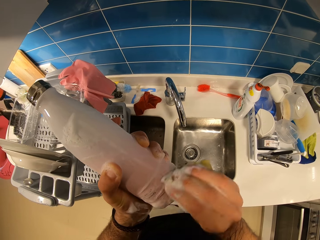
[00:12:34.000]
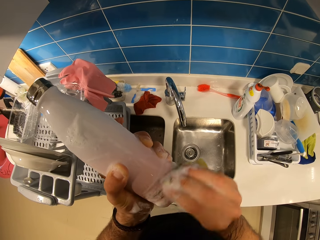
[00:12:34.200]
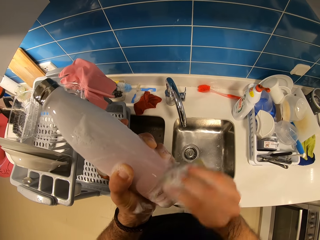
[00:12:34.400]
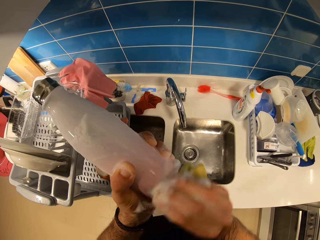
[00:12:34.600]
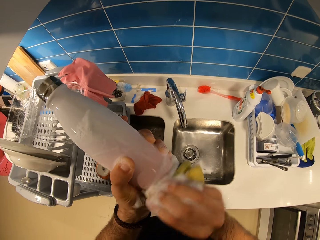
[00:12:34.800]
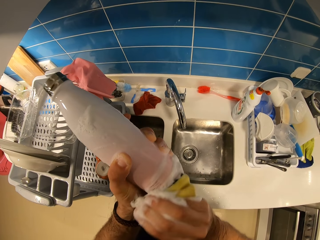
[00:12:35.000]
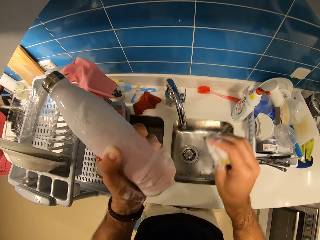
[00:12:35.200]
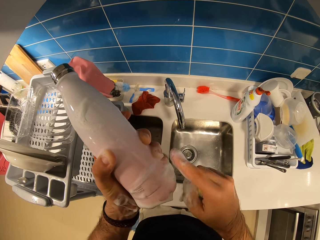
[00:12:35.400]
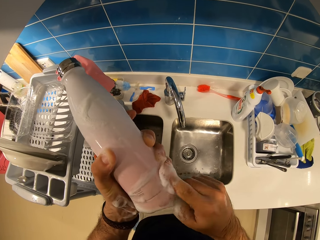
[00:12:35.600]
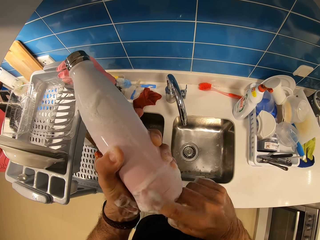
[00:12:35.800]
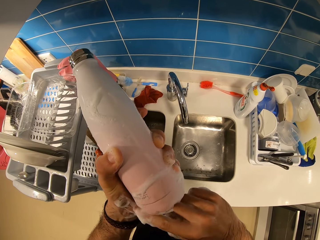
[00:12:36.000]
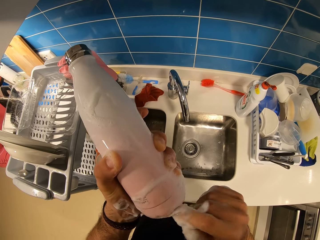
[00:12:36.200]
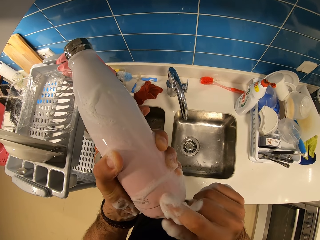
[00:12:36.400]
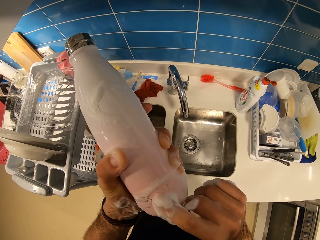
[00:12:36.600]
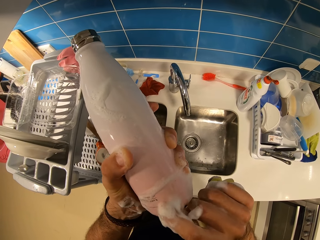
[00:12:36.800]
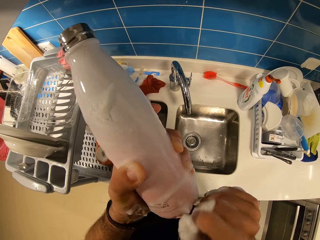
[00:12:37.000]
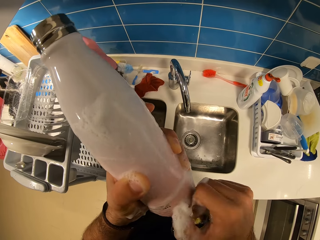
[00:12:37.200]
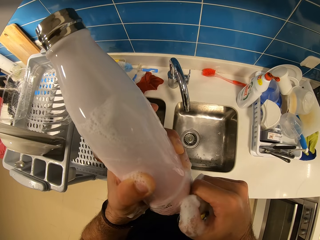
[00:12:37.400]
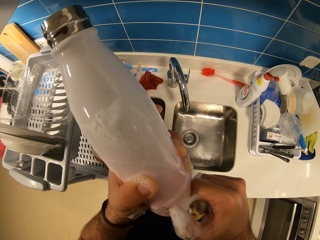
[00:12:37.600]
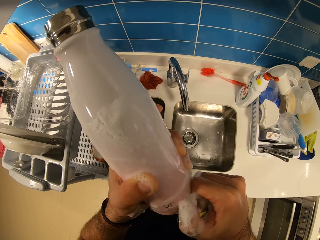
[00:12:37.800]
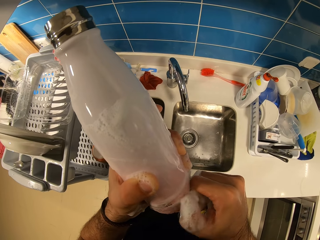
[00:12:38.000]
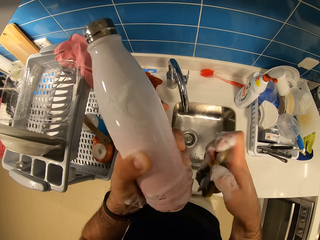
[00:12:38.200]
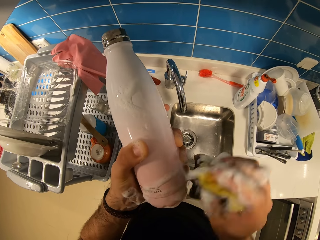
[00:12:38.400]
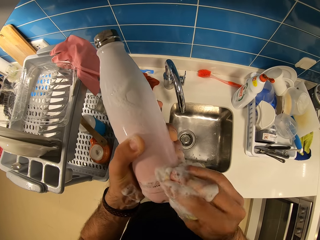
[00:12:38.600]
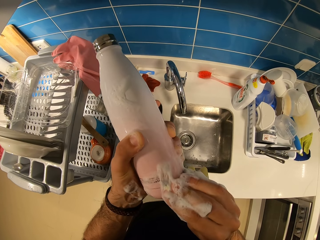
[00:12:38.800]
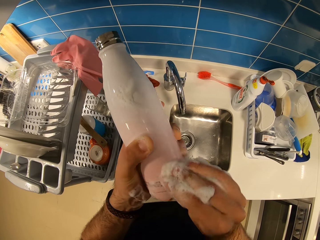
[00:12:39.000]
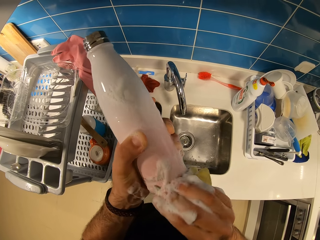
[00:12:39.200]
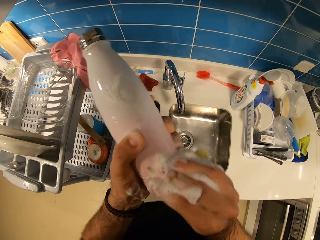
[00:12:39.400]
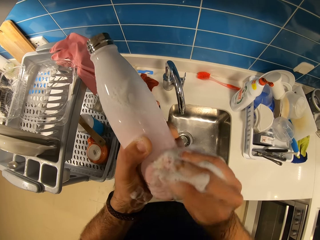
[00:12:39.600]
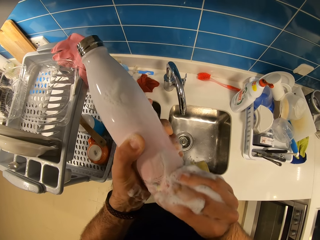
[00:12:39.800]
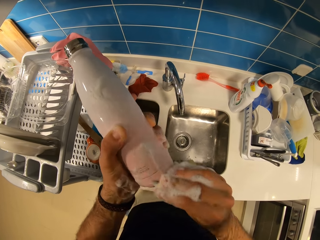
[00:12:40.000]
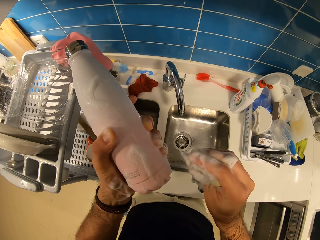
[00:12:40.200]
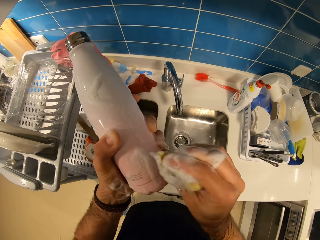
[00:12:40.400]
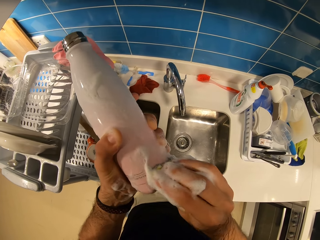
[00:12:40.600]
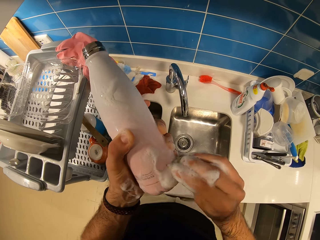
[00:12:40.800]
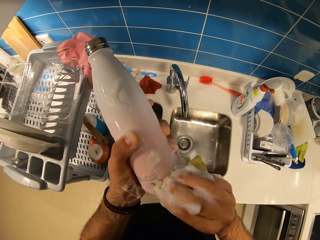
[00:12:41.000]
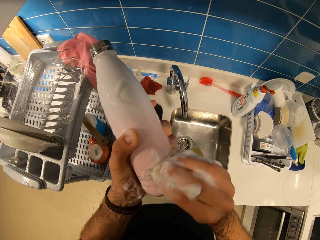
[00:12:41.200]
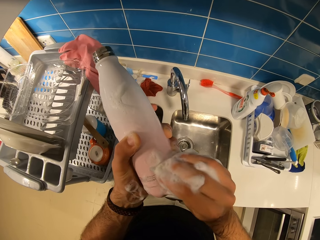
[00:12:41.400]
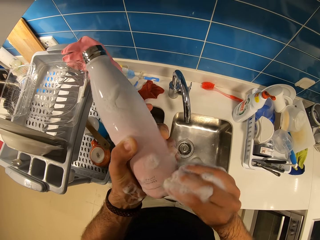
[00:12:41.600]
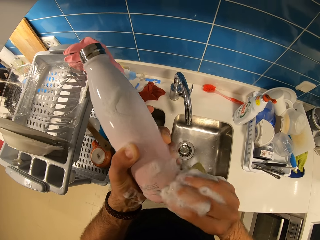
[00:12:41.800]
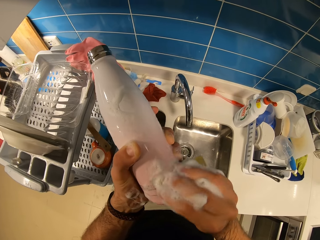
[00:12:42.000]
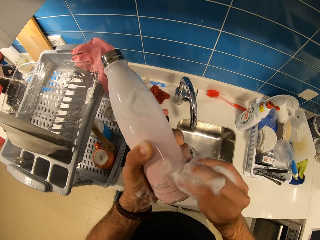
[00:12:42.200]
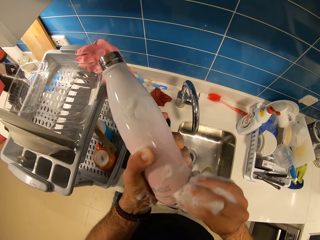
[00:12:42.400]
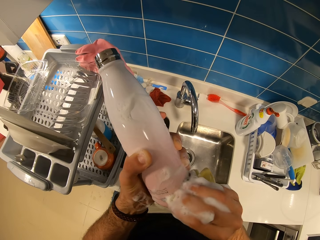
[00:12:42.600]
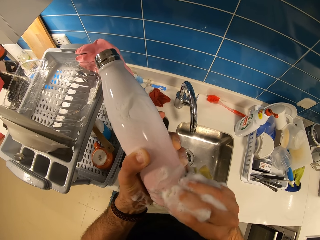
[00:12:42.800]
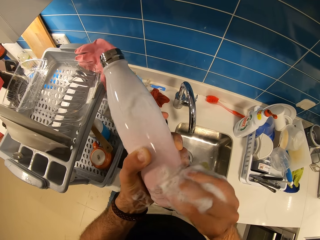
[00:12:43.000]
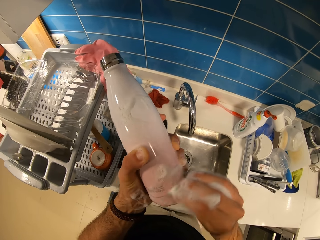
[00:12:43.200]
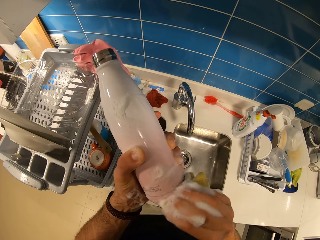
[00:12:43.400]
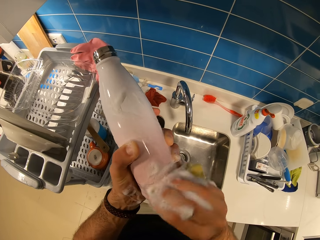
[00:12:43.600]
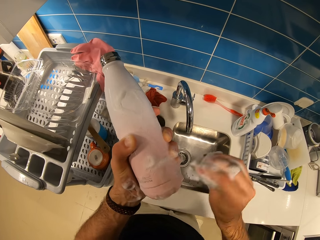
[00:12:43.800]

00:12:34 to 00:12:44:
The camera wearer wipes the stains on the bottle with his finger. He scratches the stains on the bottle with his finger. He scratches the stain with the sponge dish.

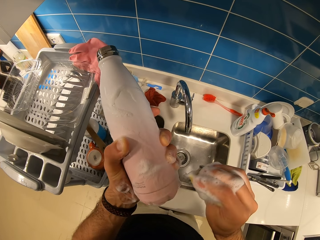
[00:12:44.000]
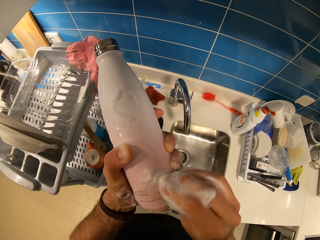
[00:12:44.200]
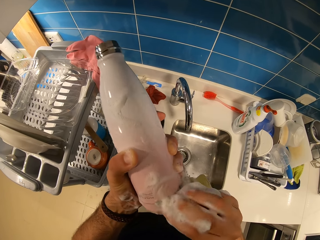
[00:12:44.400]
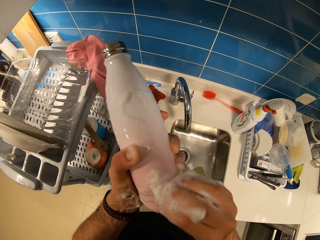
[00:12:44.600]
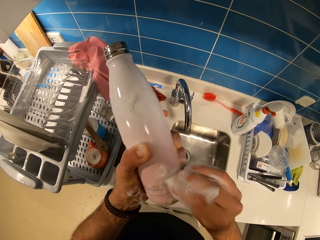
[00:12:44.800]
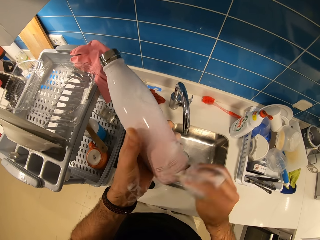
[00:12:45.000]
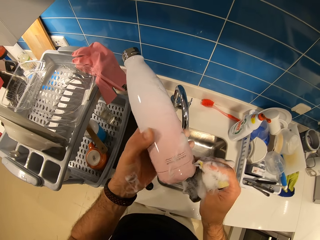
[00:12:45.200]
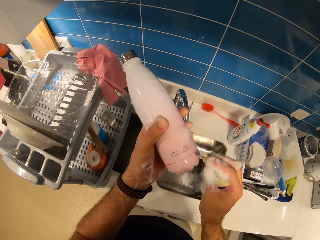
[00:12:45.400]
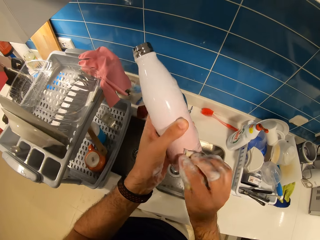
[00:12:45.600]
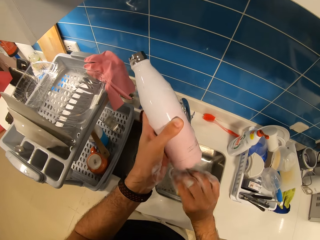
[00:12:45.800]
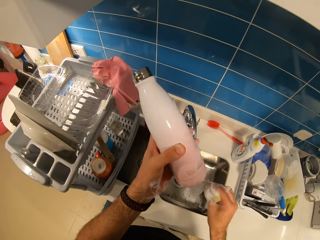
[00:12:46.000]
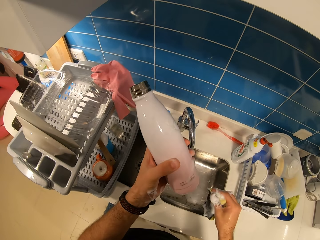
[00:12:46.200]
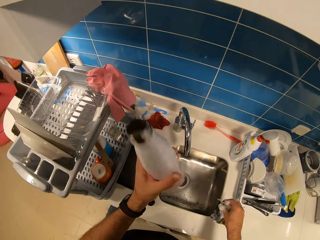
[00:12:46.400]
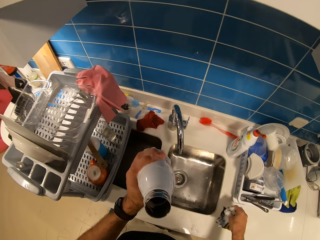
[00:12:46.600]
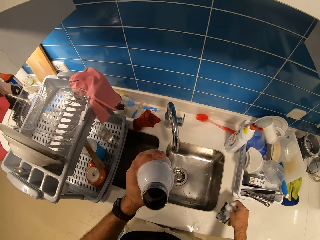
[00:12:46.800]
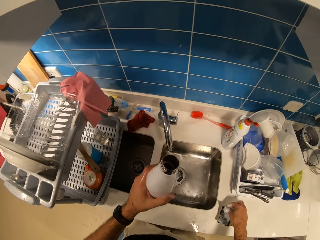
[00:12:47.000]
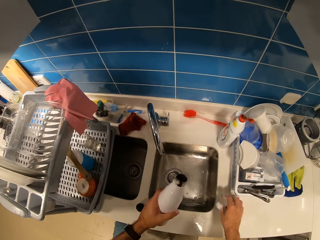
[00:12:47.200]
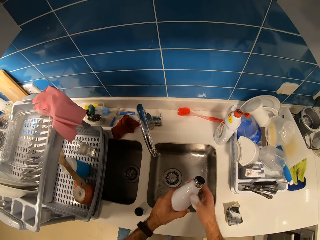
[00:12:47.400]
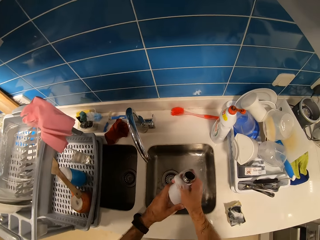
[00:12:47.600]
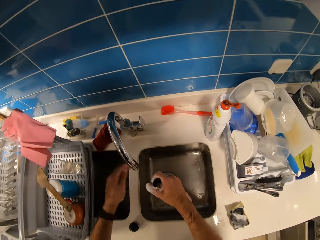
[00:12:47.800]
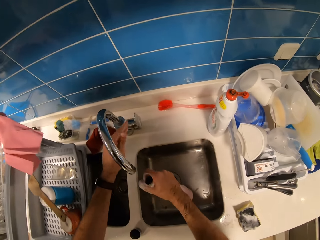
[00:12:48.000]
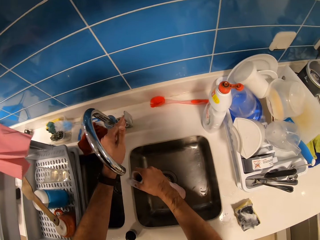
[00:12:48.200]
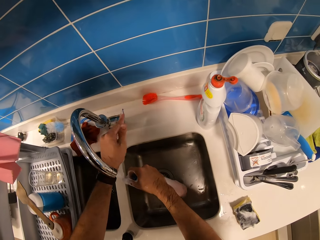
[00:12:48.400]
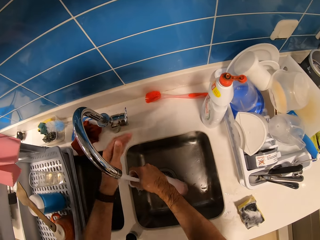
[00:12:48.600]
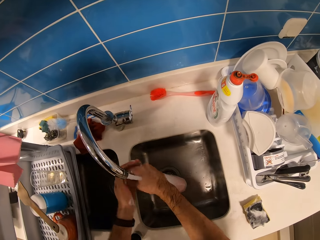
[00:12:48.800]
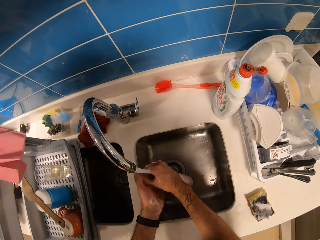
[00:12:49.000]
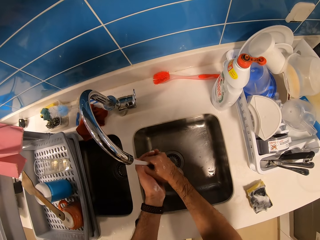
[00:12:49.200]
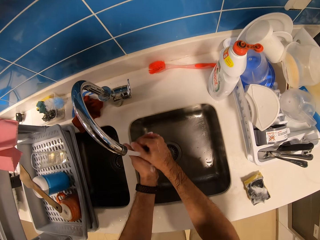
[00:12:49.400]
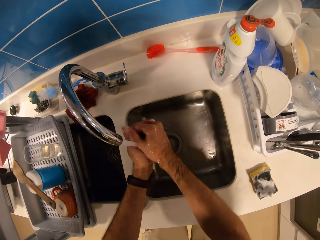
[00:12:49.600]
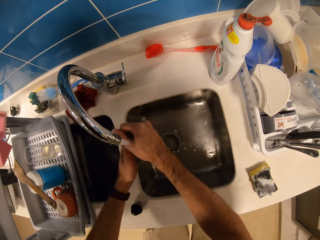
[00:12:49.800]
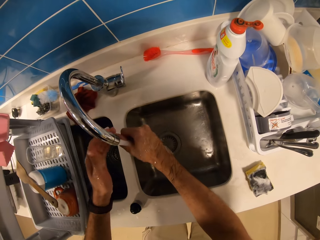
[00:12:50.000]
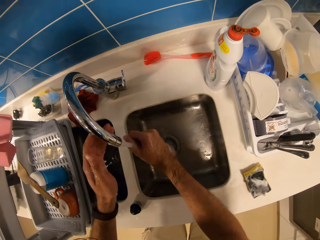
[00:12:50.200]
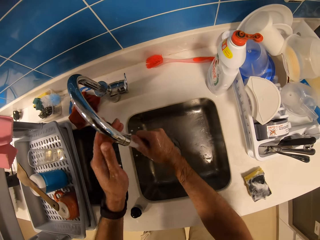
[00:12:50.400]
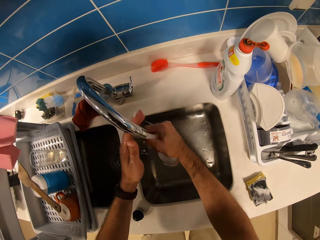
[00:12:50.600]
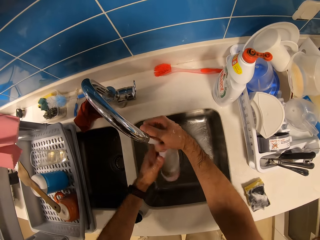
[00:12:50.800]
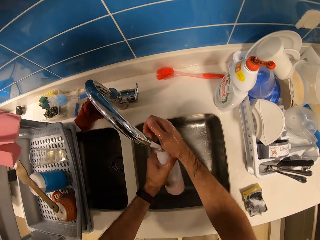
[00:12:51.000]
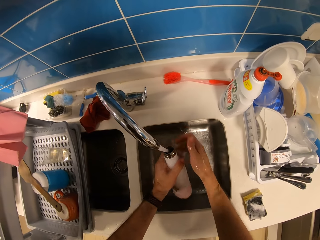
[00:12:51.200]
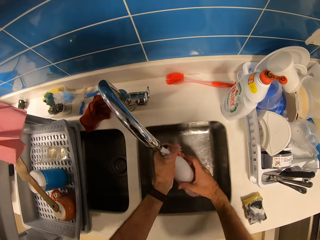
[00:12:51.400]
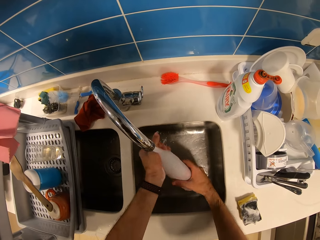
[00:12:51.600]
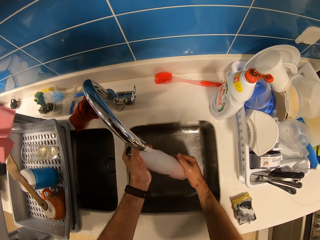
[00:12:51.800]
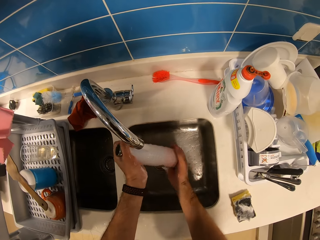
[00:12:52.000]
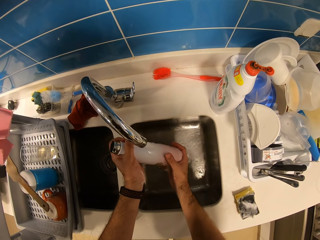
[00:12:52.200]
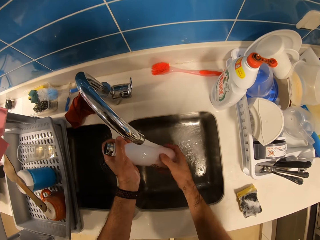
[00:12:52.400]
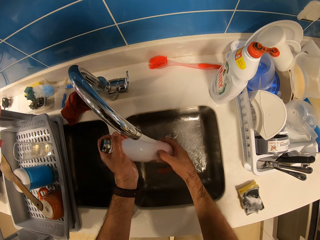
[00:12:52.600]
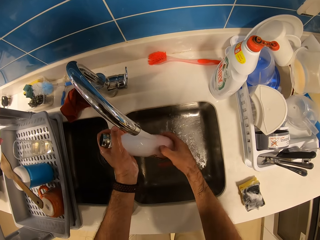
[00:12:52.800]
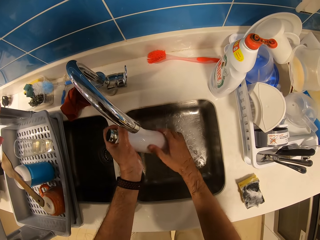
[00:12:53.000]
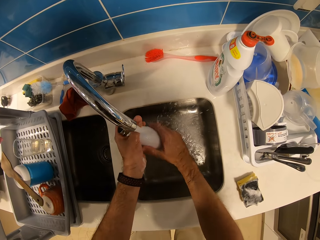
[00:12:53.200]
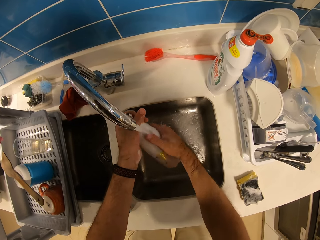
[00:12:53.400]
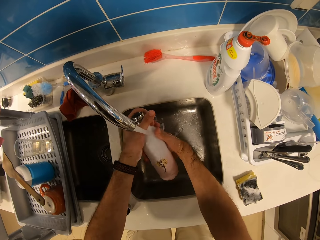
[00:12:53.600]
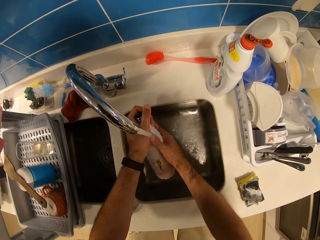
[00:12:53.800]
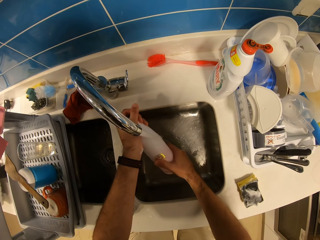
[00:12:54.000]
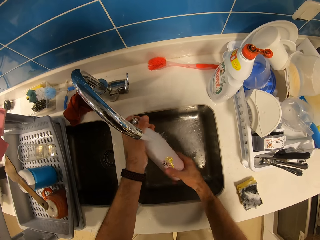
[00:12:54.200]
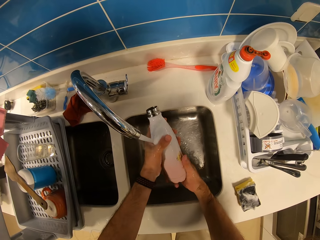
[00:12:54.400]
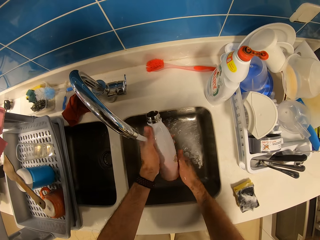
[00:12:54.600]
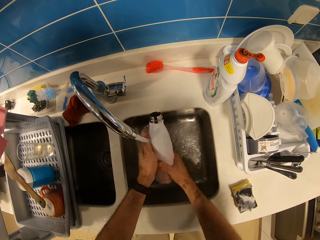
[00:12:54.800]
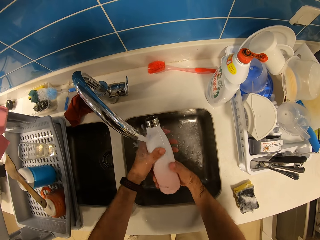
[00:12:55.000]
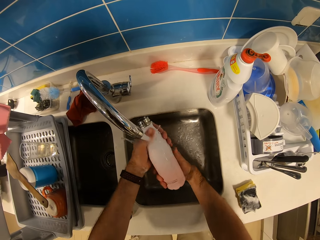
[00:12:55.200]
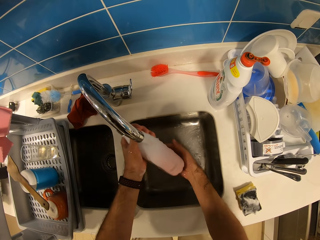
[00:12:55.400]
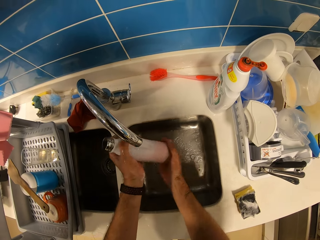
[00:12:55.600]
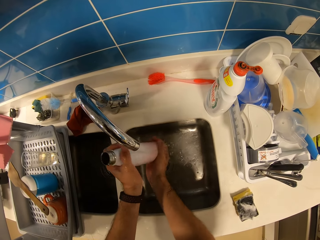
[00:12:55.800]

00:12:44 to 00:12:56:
The camera wearer stares inside the bottle. He puts down the sponge. He turns the bottle to his right hand. He holds the bottle with the other hand. He opens the sink tap. He washes the bottle with tap water in the sink. He moves the tap.
